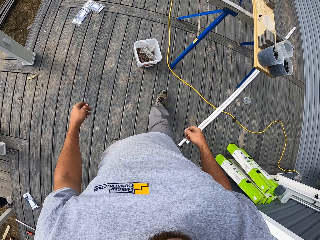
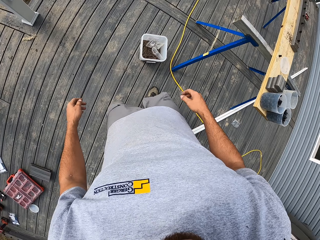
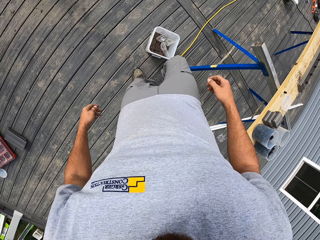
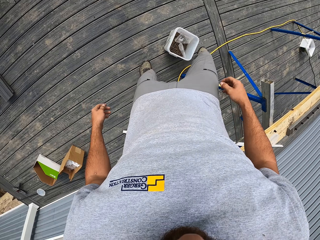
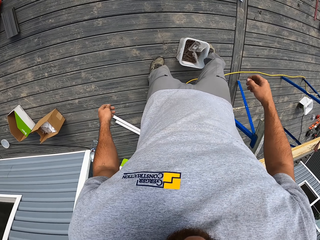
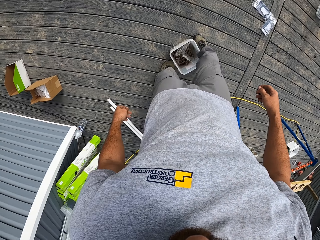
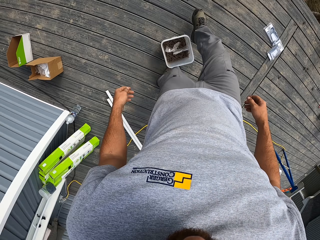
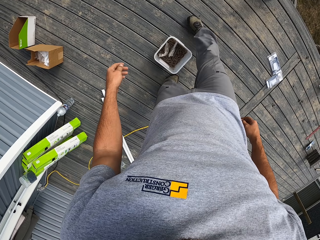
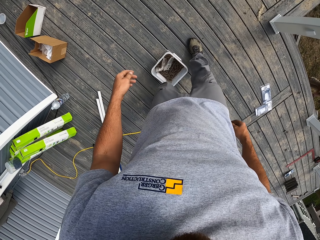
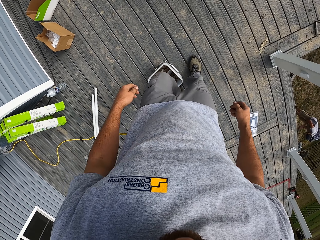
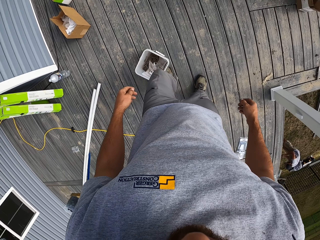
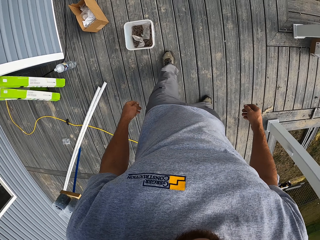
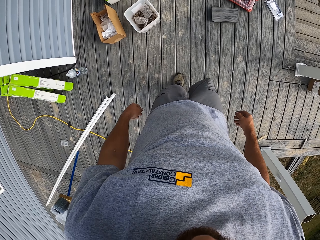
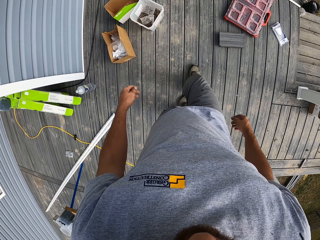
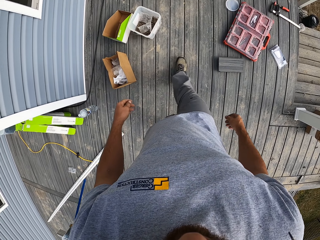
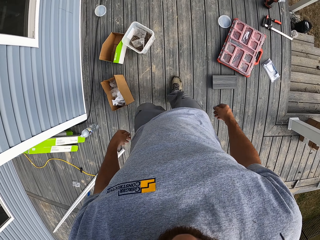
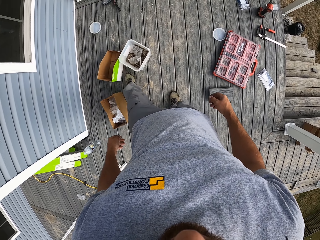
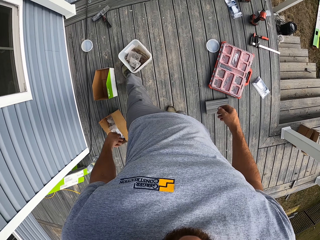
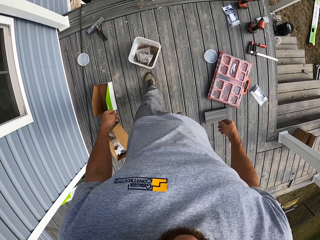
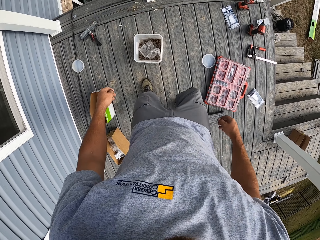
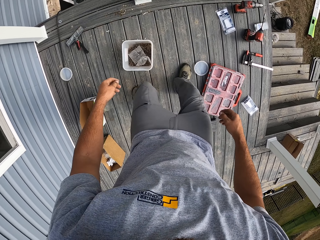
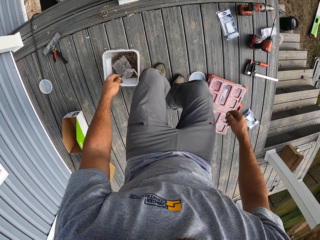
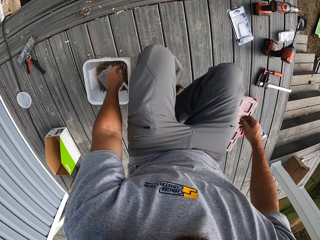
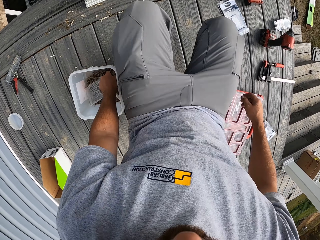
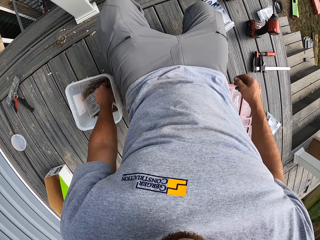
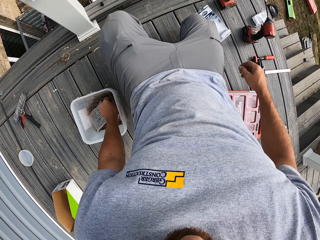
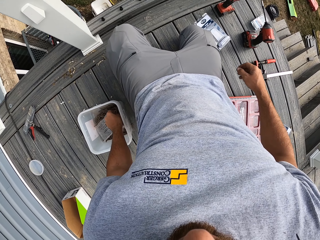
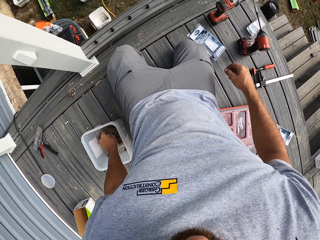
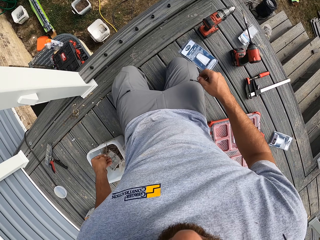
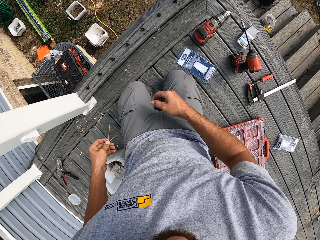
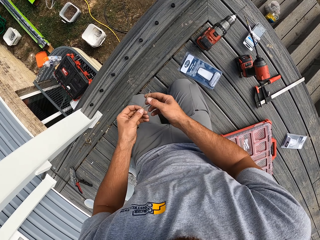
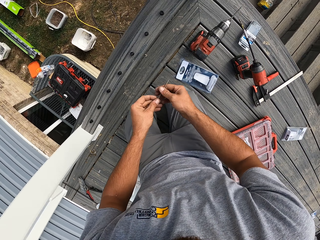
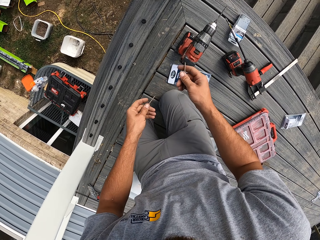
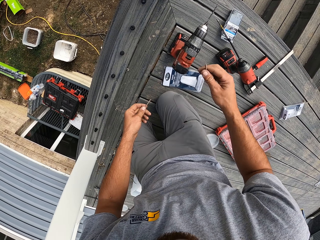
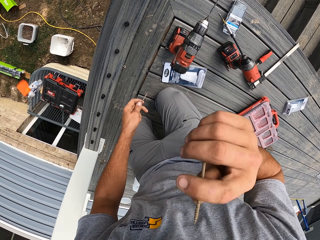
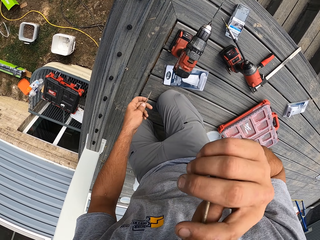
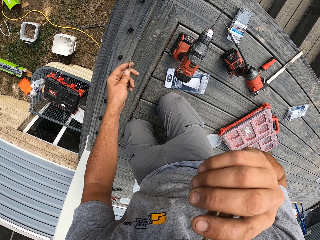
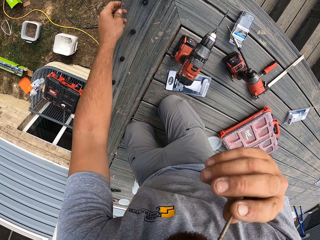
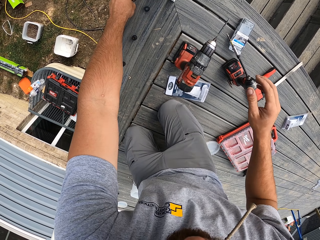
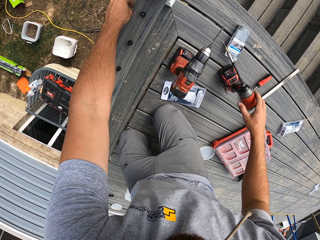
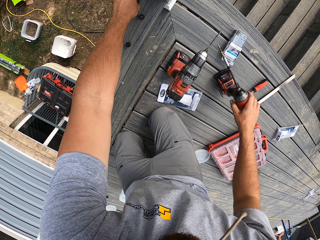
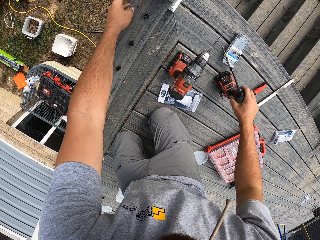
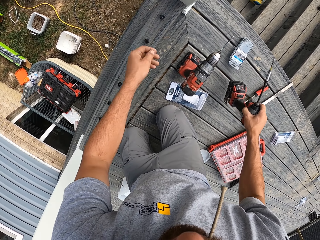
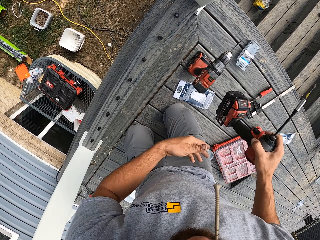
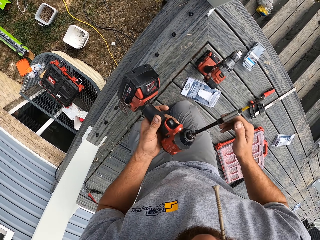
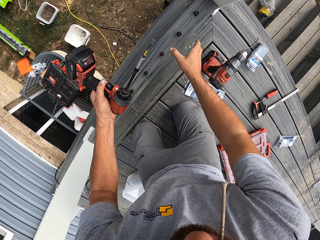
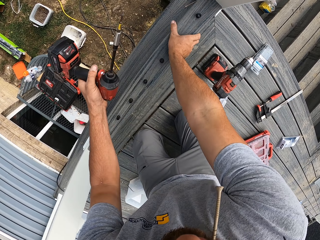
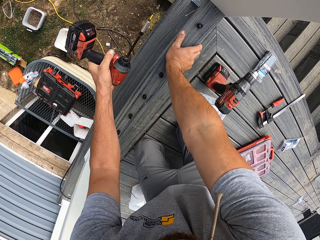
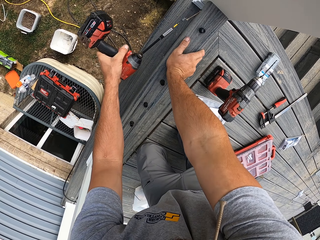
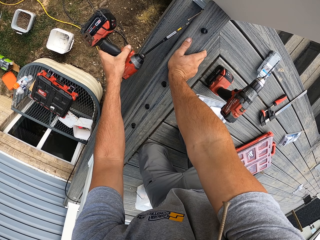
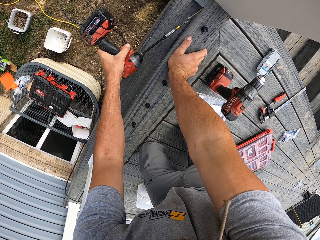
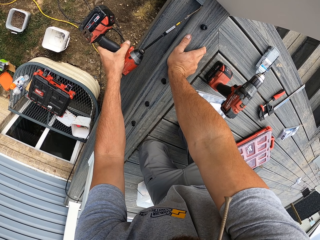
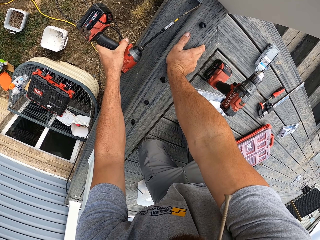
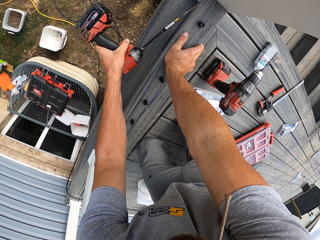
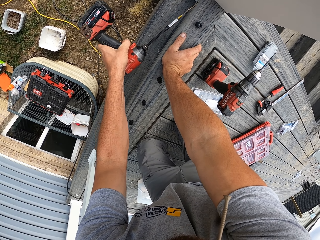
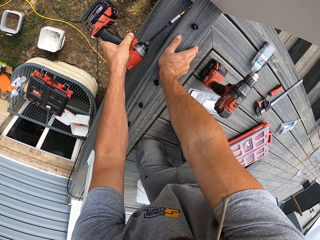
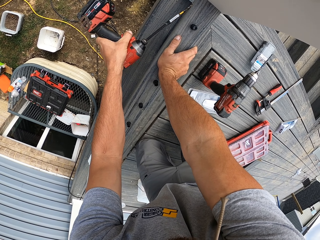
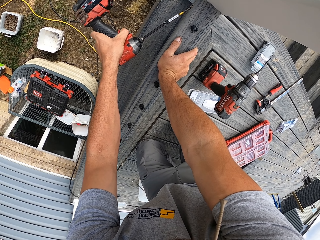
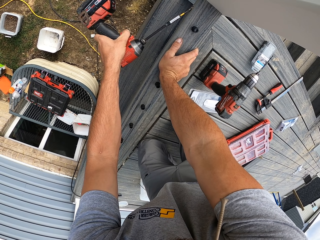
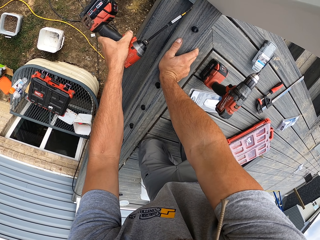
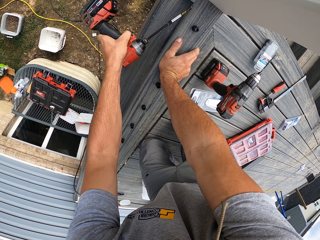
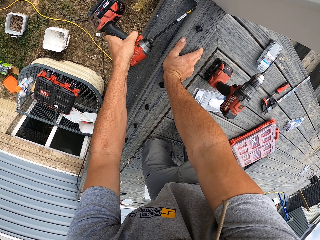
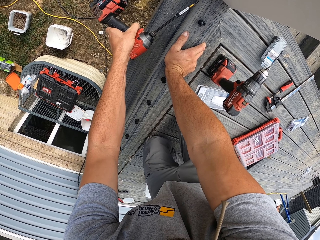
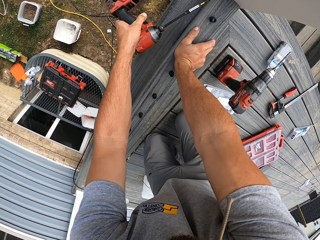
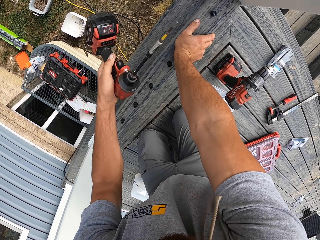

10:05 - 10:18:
The camera wearer kicks the container on the floor. He kneels on the floor. He holds a nail with his lips. He picks up a drill from the floor. He fixes the screw on the wood with the power drill. He pins the nail on the wood.

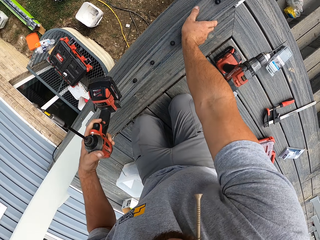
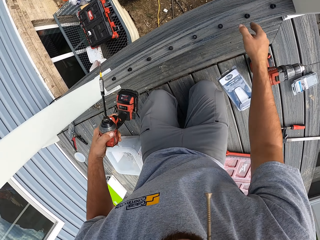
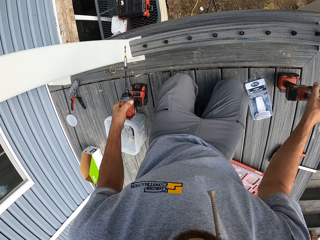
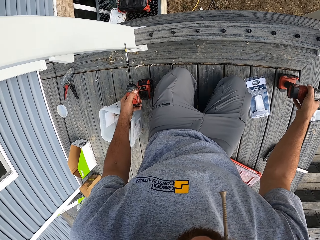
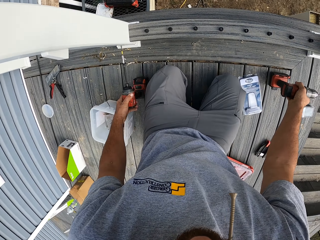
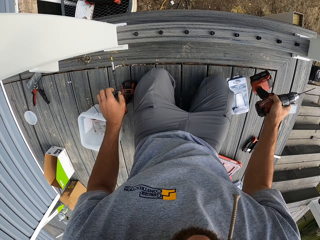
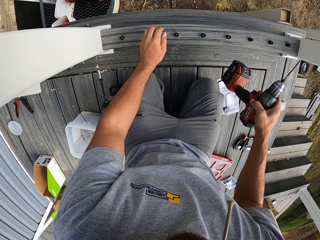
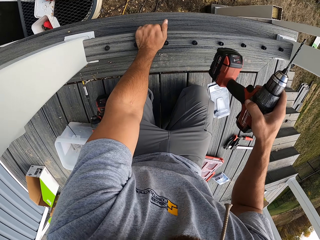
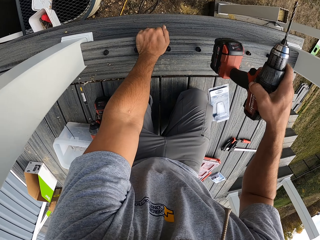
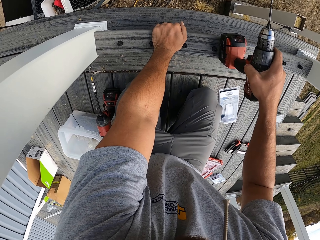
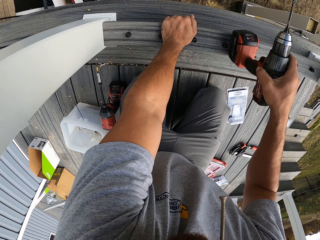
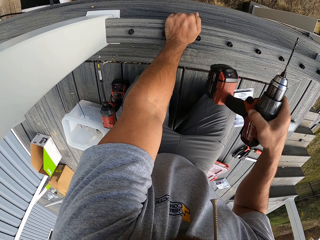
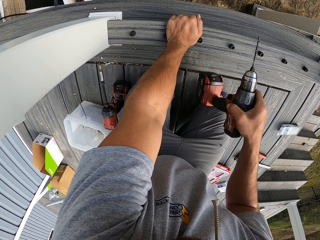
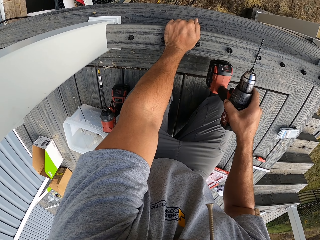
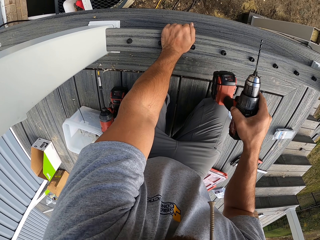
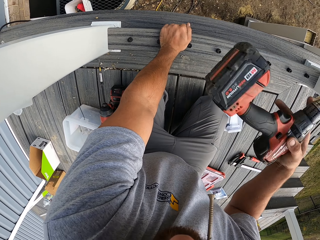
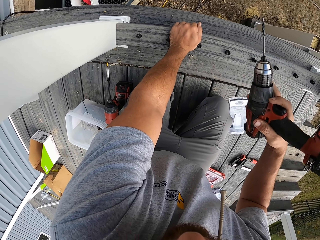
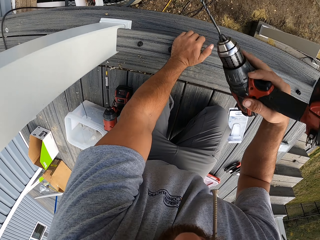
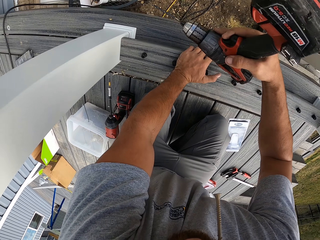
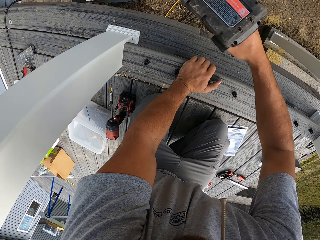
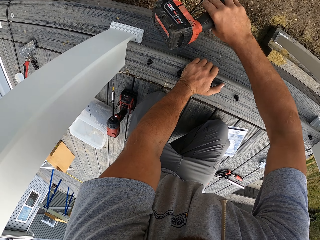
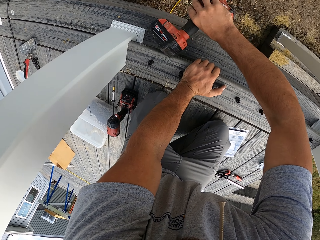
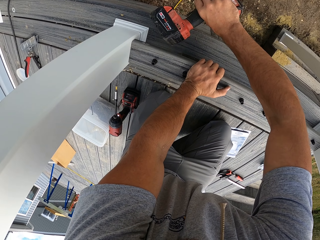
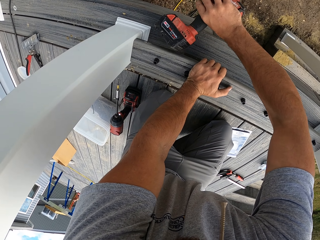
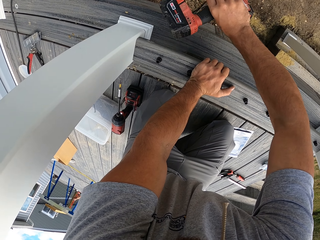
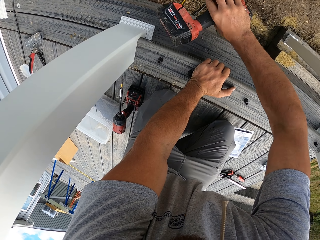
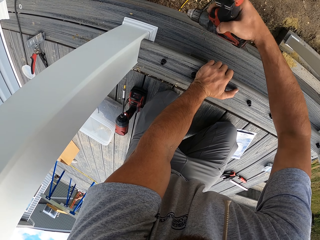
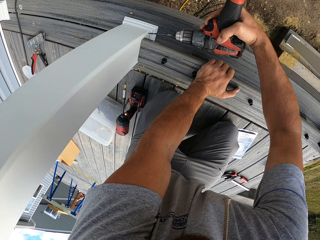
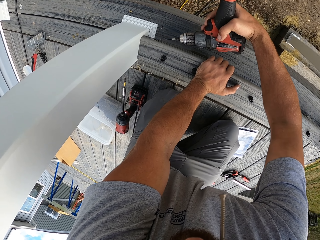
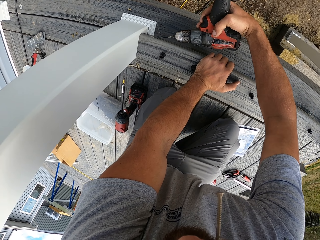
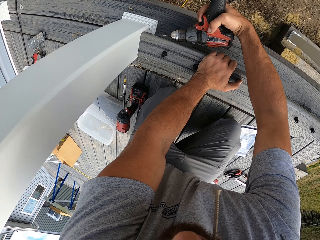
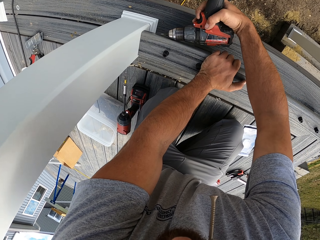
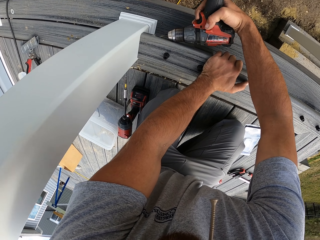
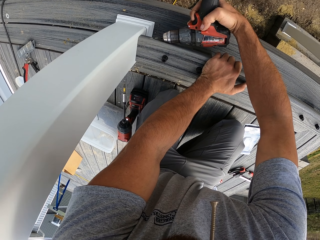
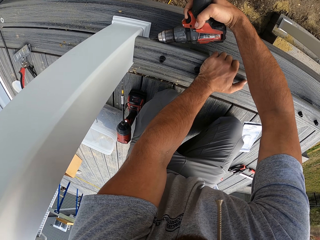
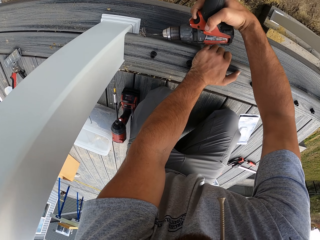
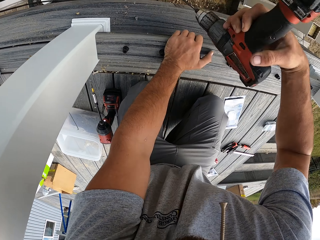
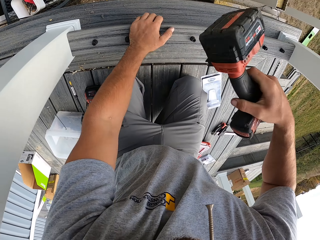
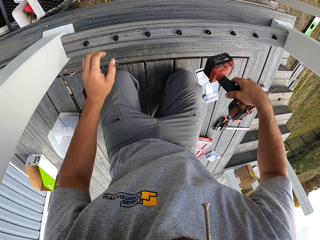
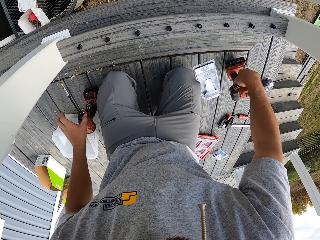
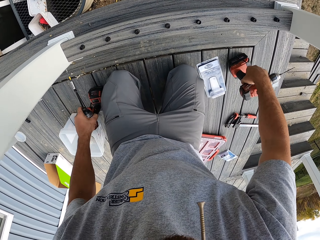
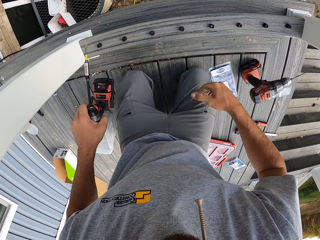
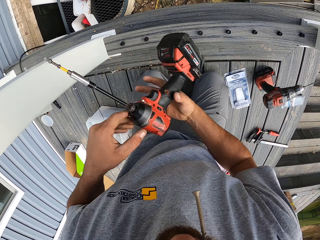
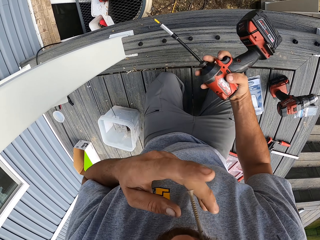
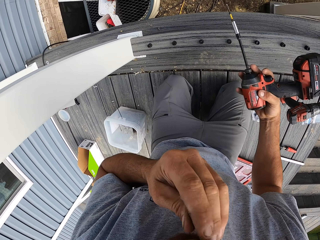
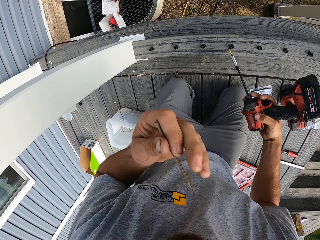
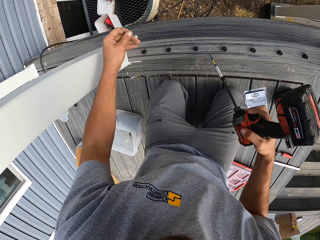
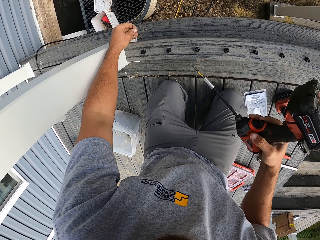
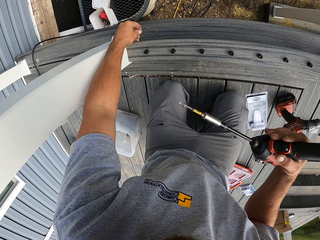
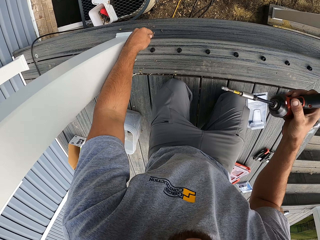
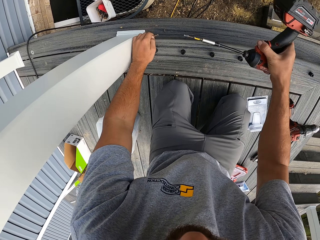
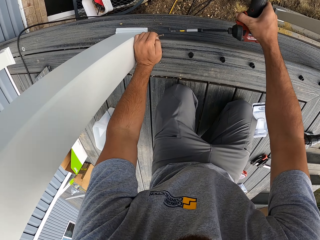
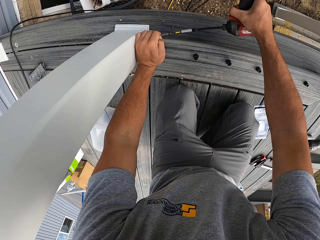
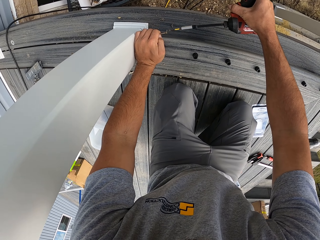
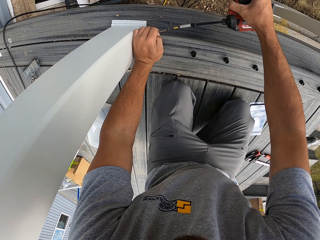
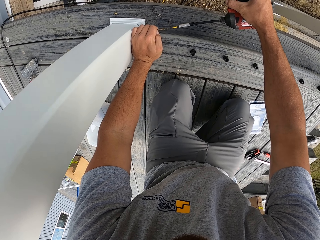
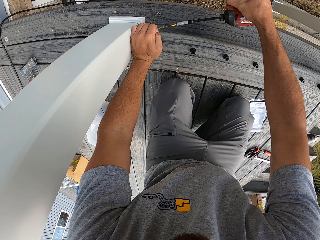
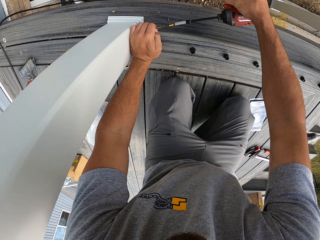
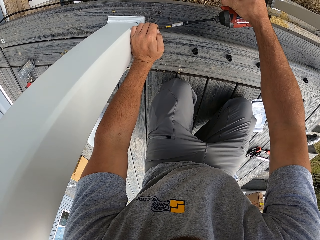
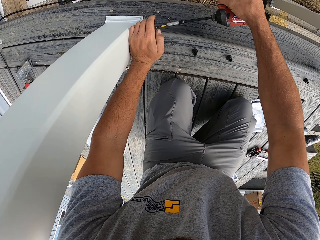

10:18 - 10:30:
The camera wearer puts the drill on the floor. He picks up the drill from the floor. He hits the wood with the drill. He drills the wood. He puts the drill on the floor. He picks up the drill from the floor. He takes the nail from his mouth. He holds the nail on the wood. He pins the nail on the wood with the drill.
